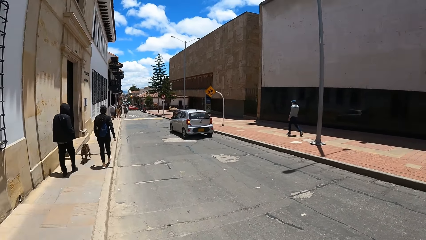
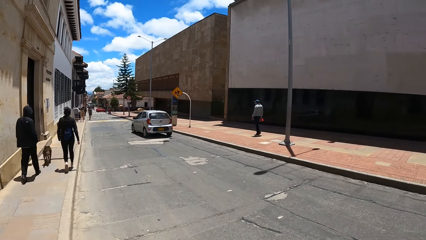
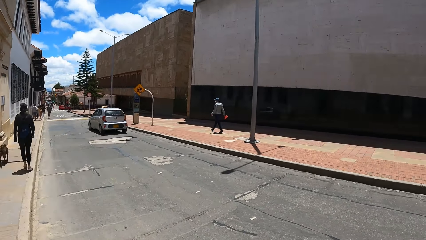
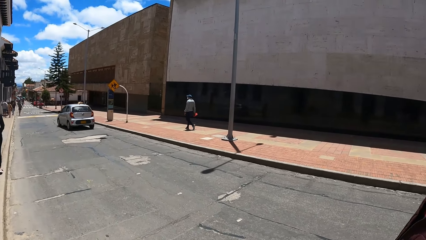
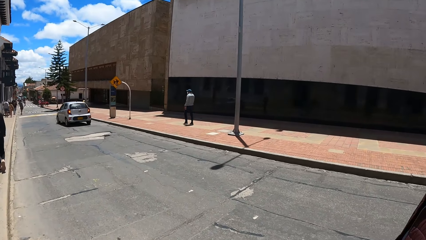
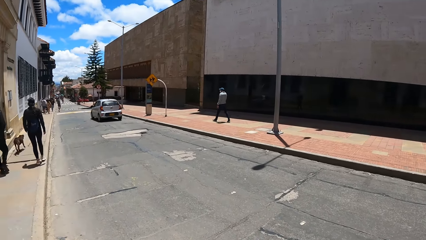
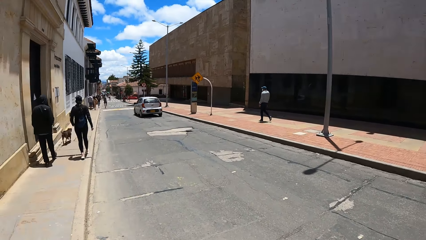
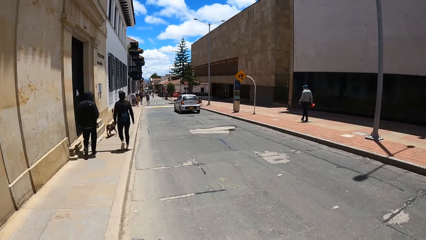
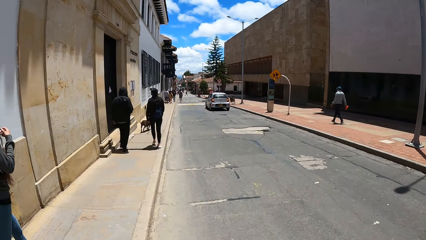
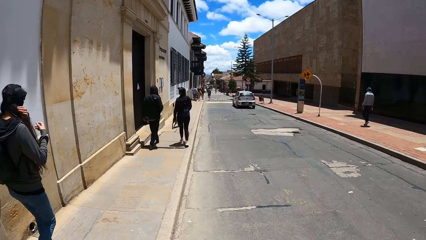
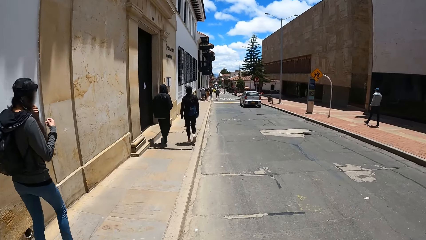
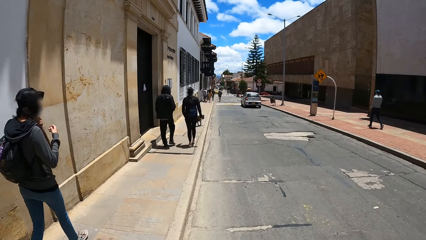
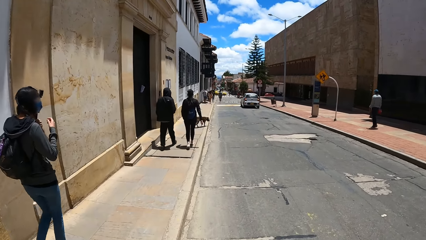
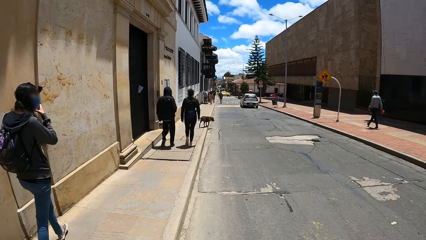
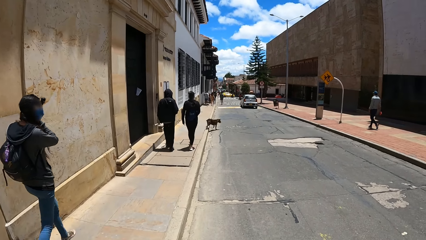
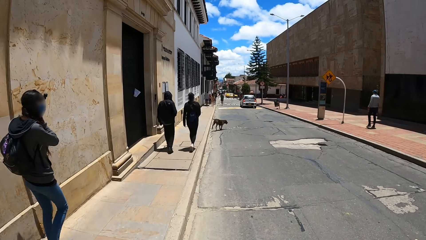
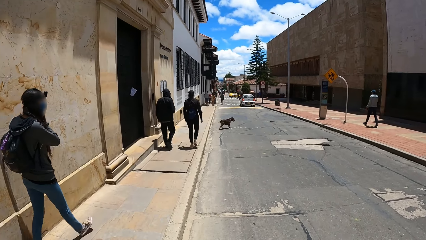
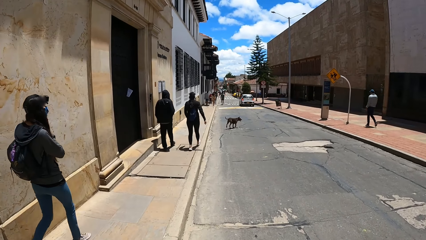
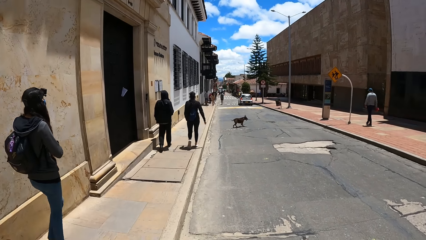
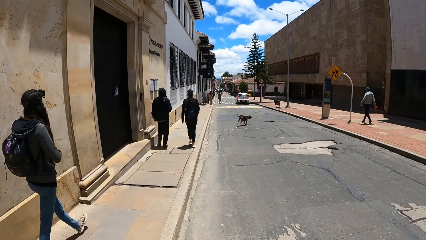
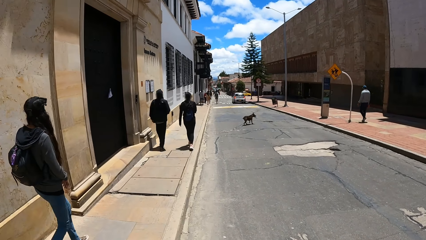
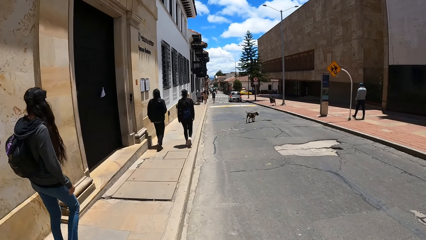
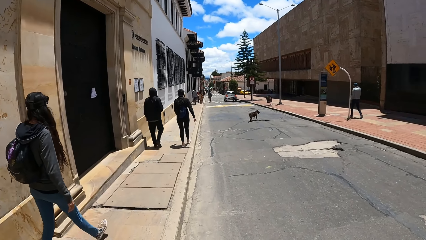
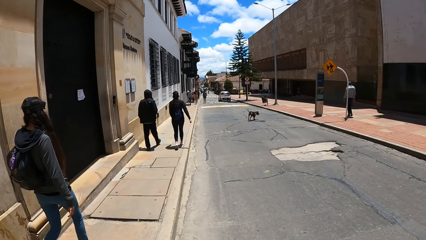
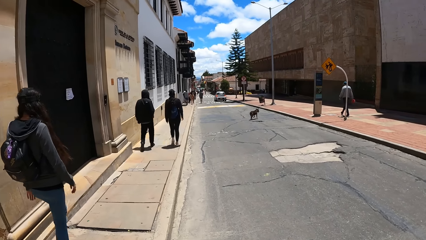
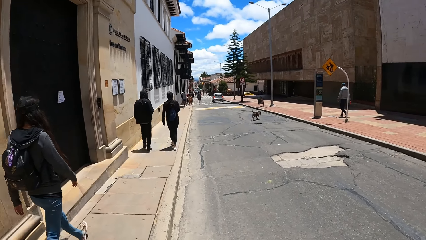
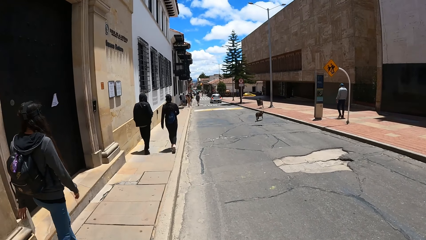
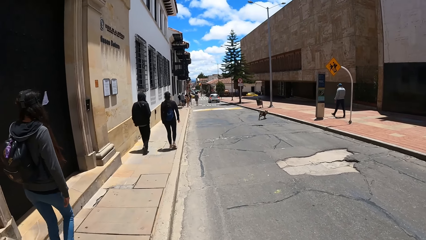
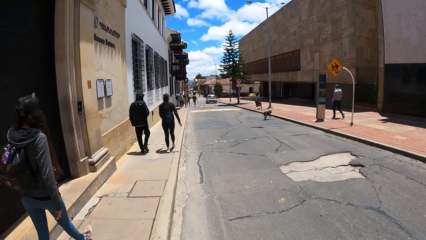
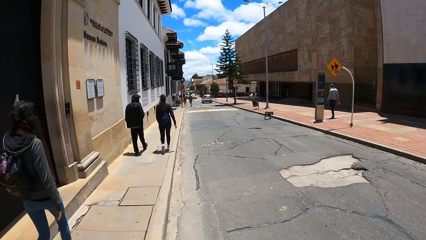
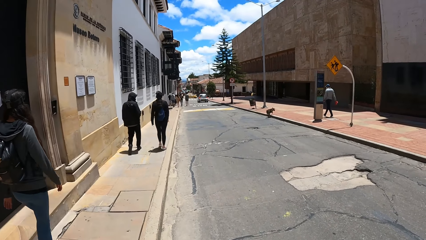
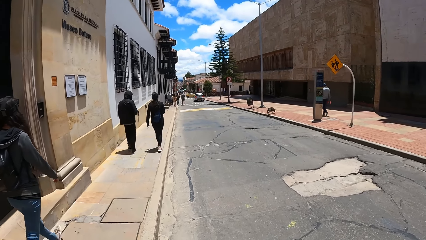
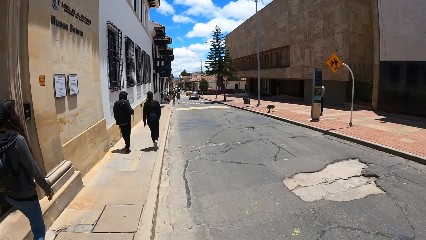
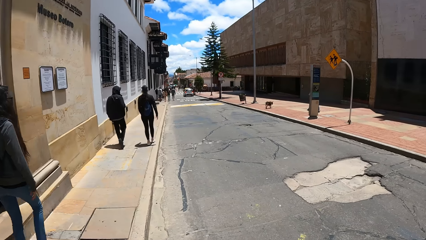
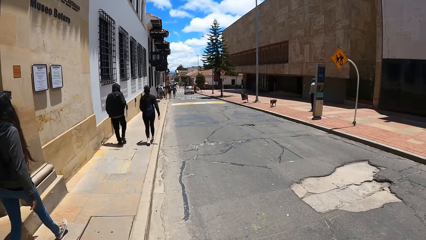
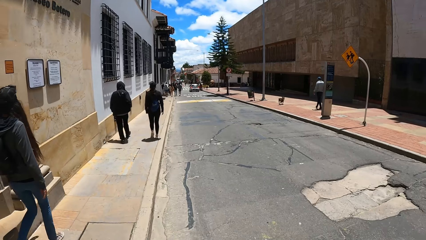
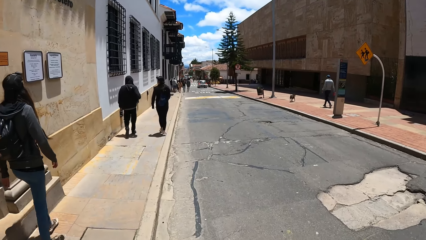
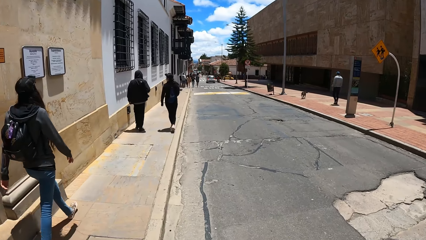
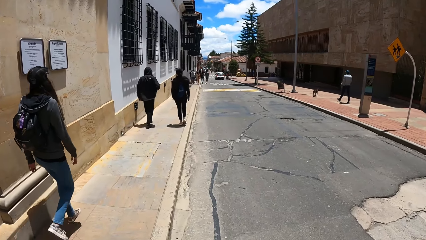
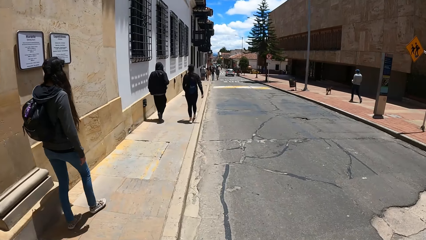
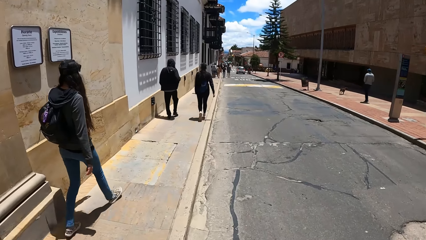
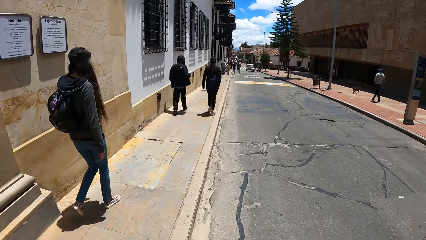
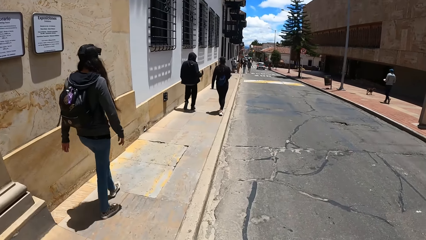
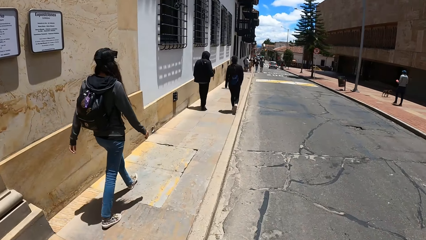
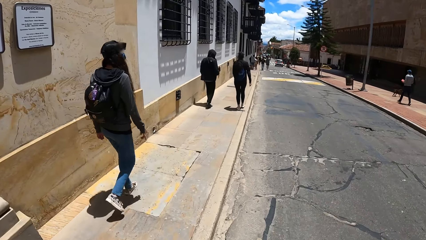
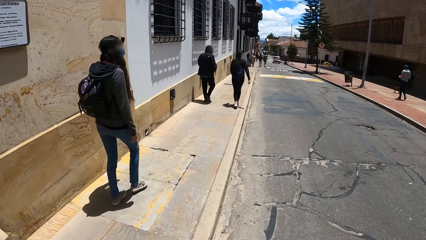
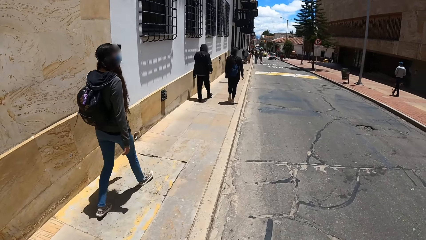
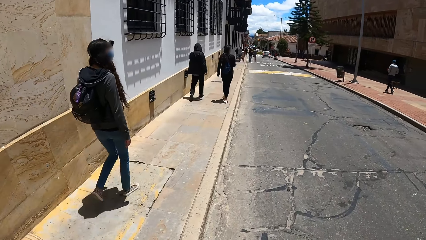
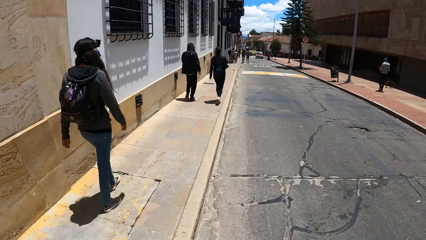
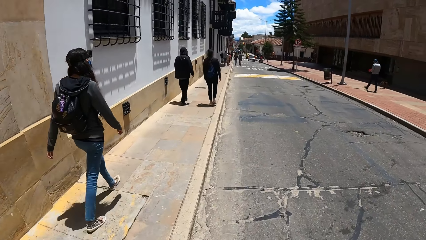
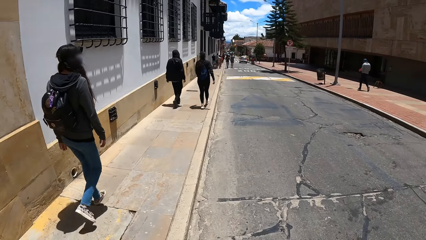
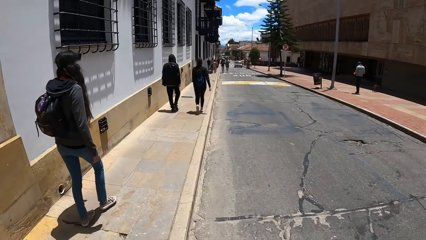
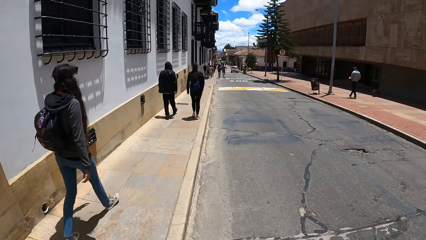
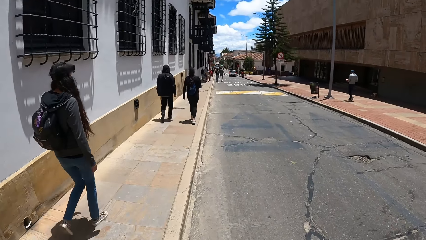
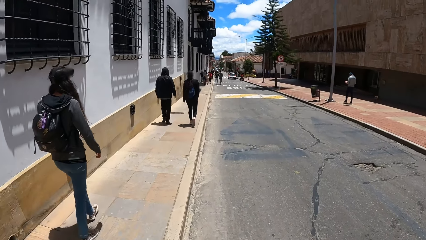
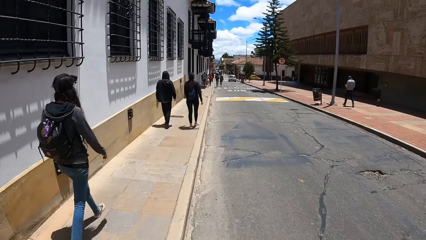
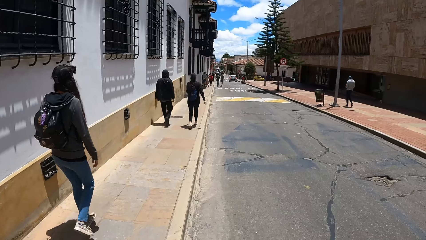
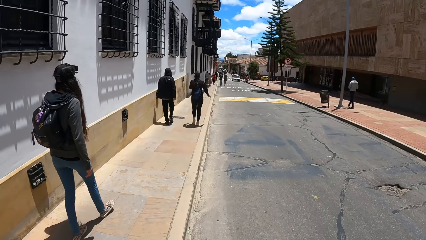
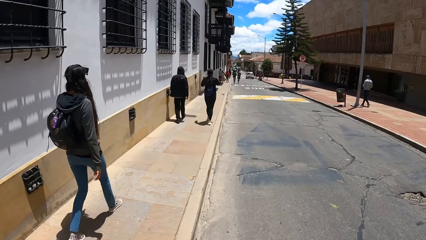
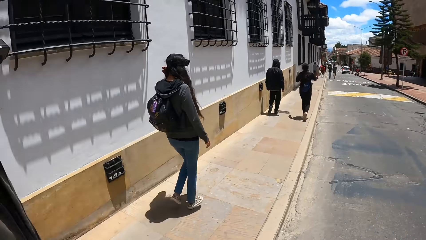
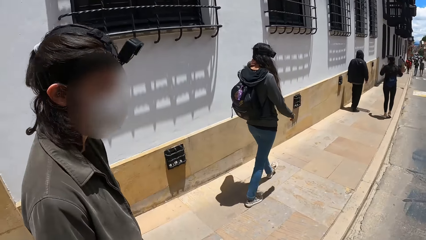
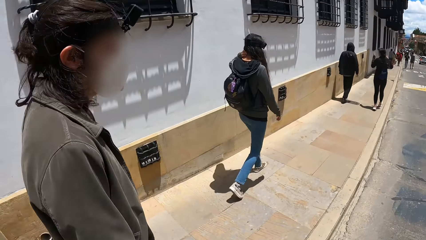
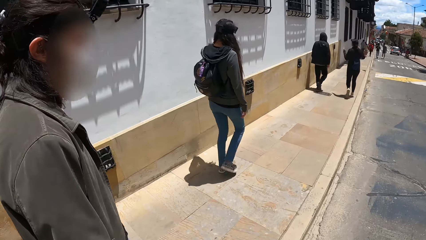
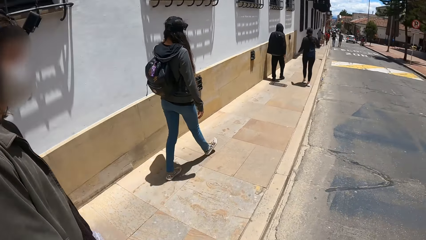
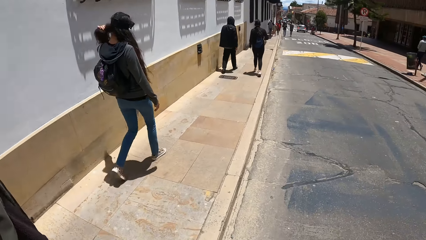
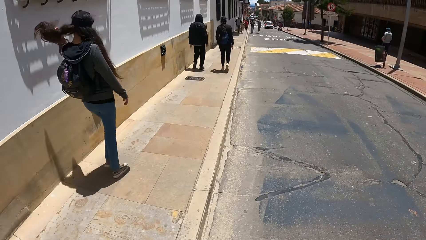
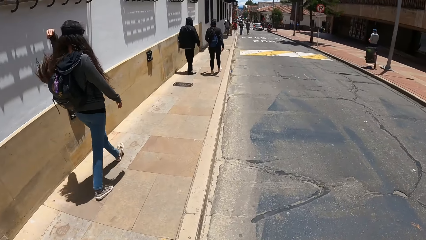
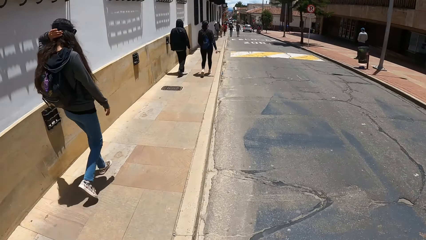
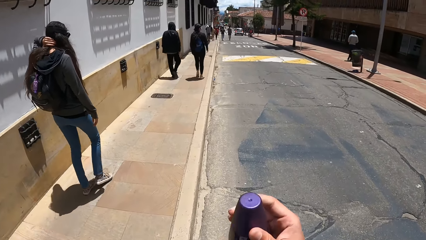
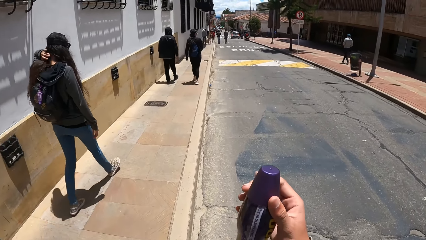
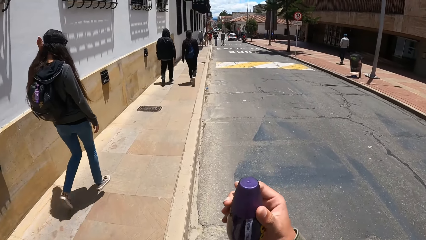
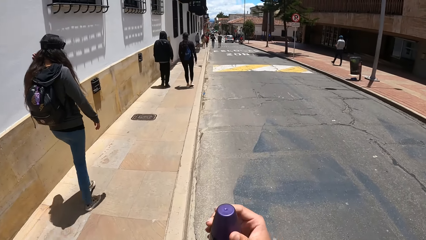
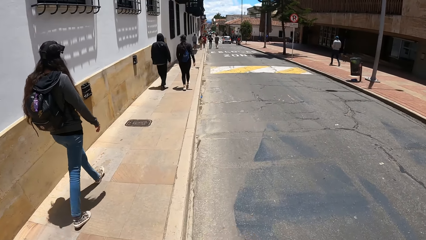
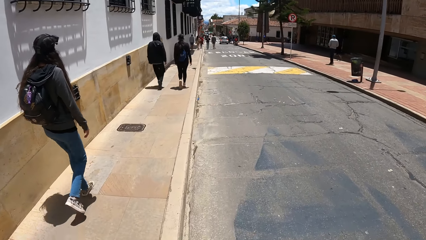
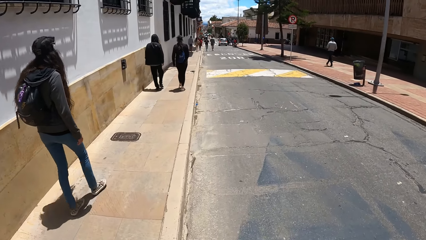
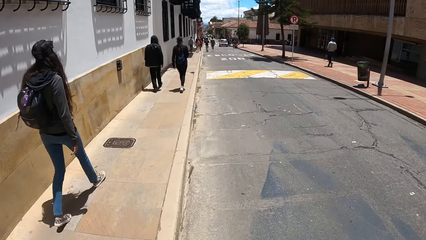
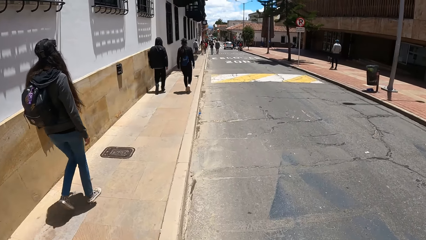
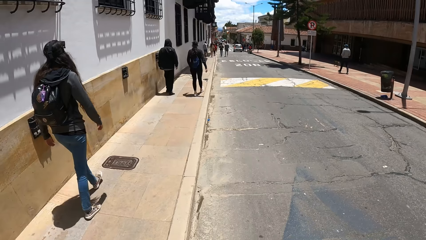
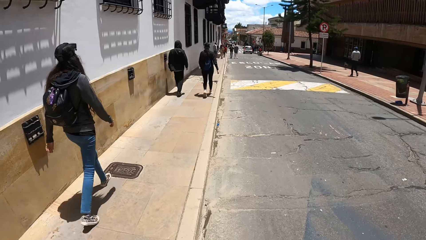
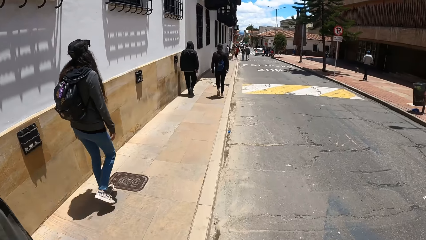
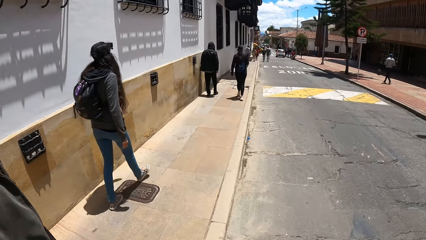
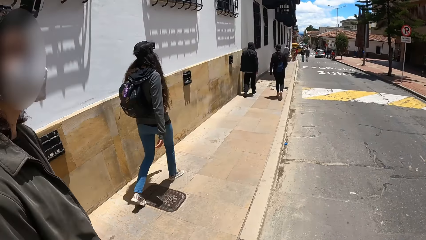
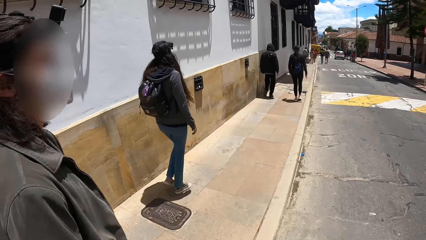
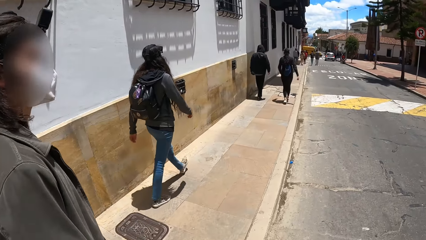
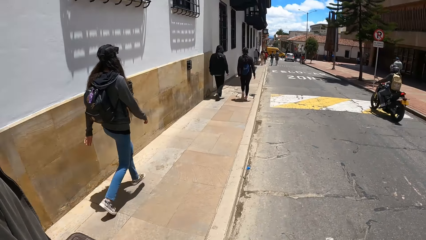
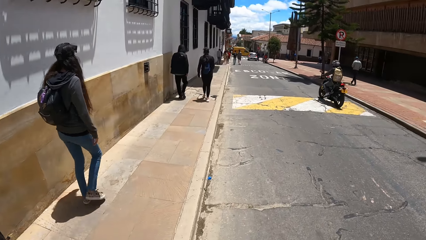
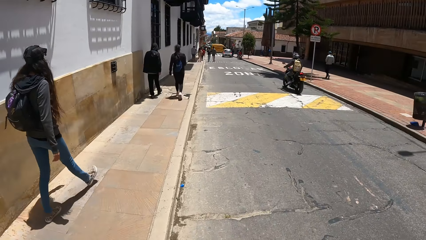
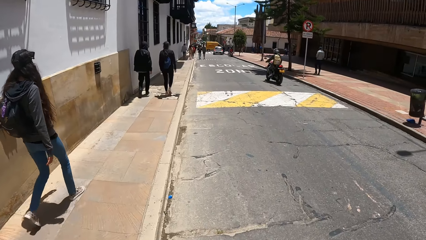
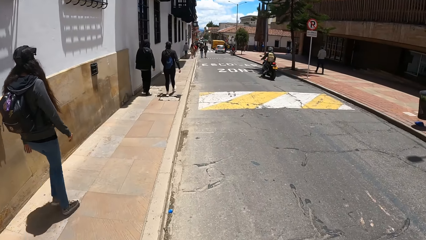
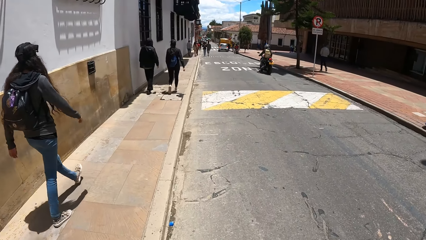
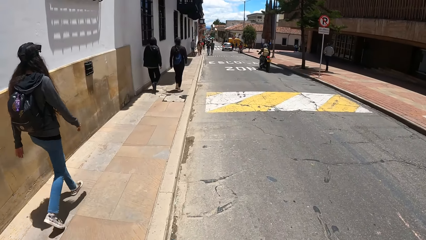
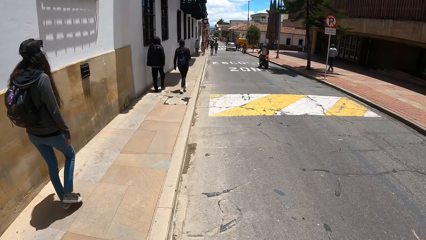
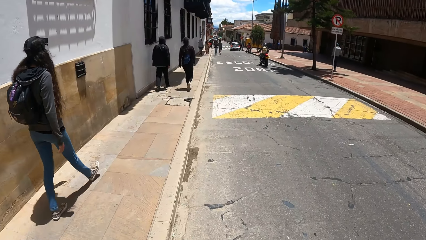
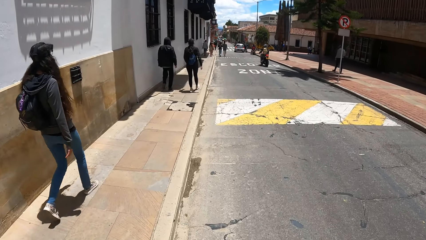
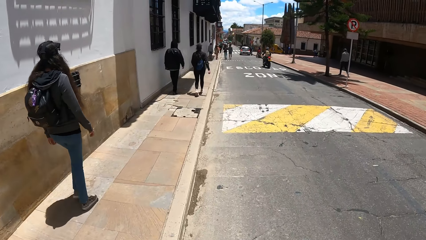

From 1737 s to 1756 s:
The dog crosses the pathway to a tarred road. The dog crosses the tarred road to a pathway. The woman flips her hair with her left hand. The camera wearer holds a water bottle in his right hand. He uncovers the water bottle in his right hand with his left hand. He walks in the street.
